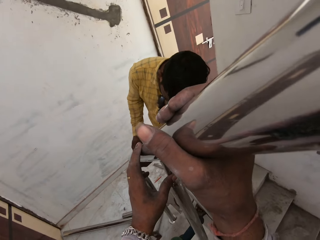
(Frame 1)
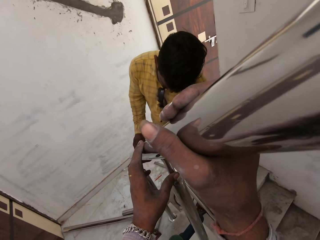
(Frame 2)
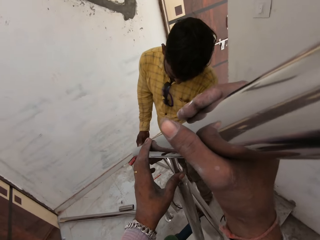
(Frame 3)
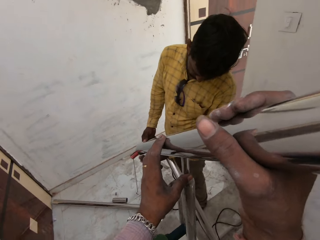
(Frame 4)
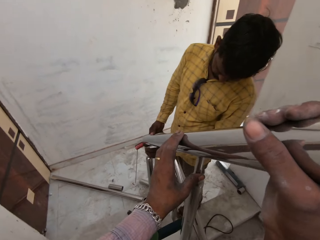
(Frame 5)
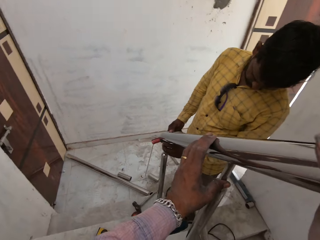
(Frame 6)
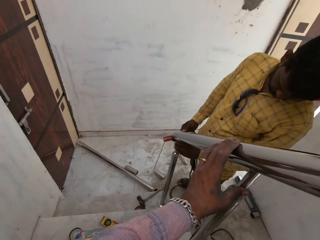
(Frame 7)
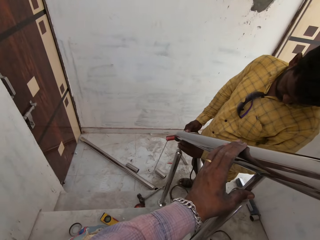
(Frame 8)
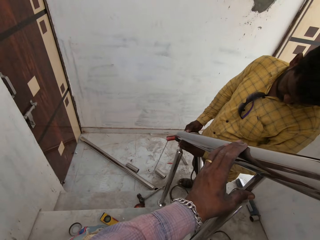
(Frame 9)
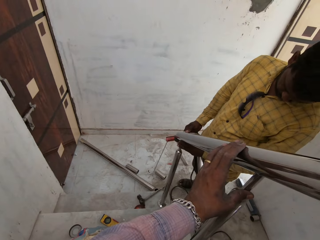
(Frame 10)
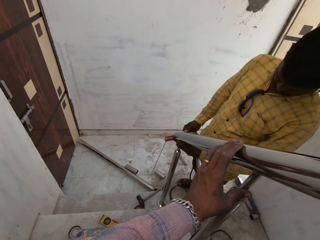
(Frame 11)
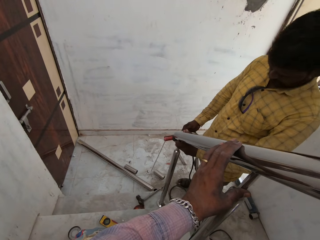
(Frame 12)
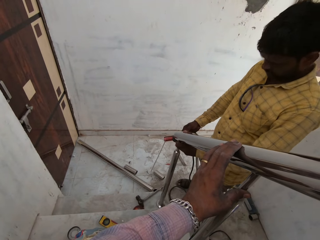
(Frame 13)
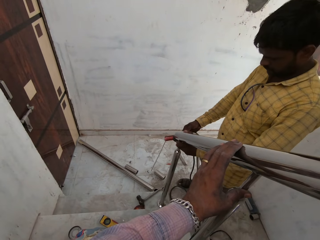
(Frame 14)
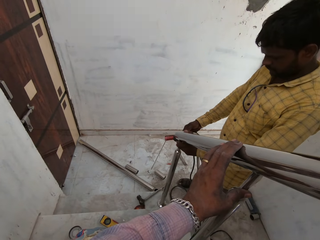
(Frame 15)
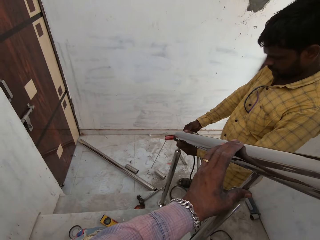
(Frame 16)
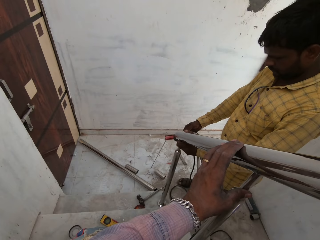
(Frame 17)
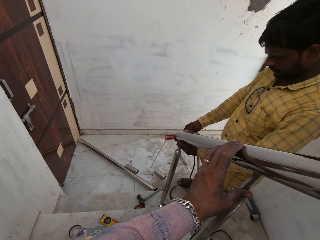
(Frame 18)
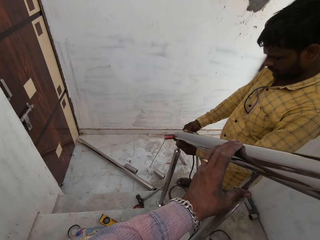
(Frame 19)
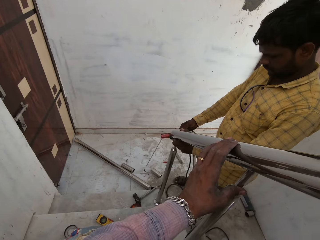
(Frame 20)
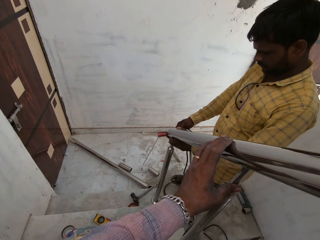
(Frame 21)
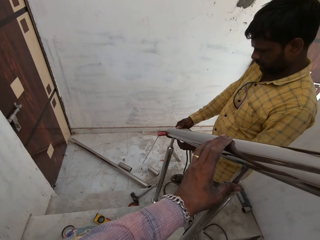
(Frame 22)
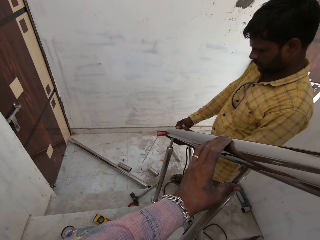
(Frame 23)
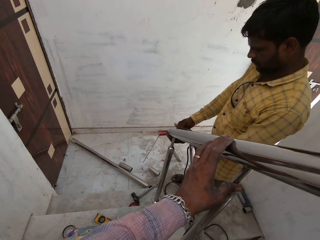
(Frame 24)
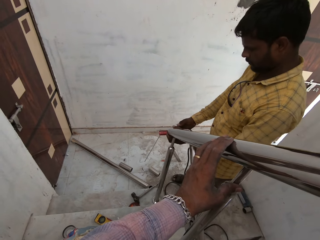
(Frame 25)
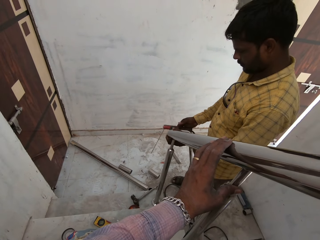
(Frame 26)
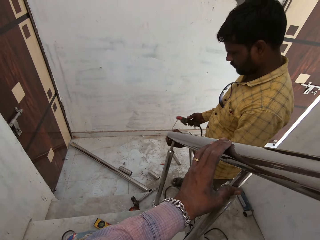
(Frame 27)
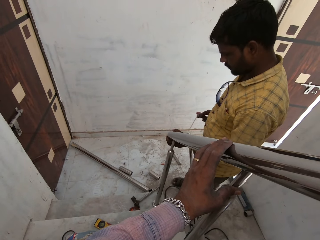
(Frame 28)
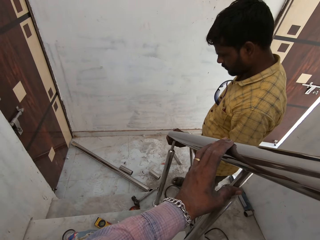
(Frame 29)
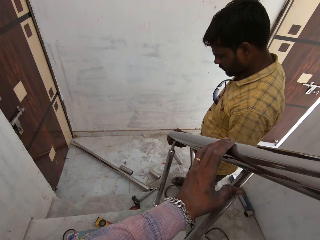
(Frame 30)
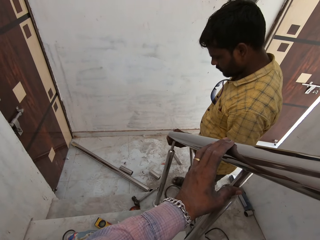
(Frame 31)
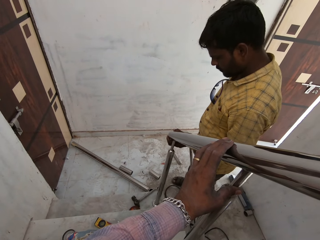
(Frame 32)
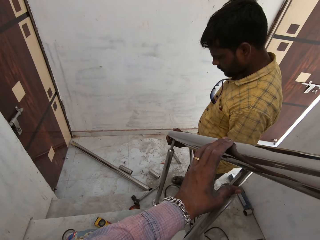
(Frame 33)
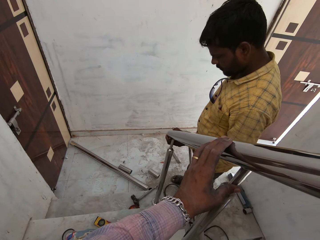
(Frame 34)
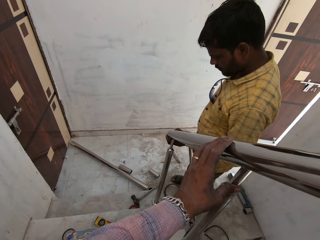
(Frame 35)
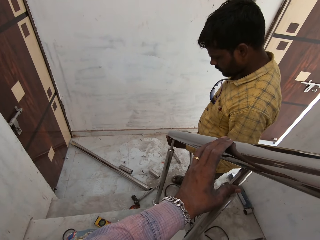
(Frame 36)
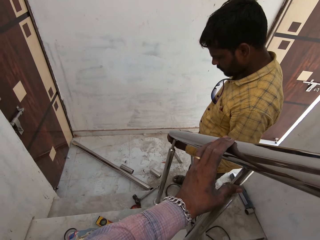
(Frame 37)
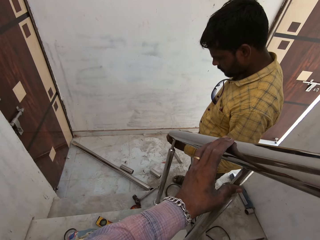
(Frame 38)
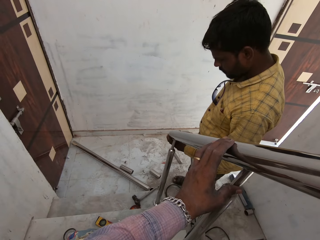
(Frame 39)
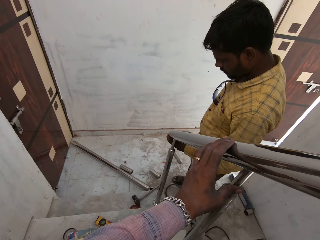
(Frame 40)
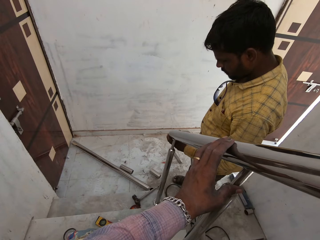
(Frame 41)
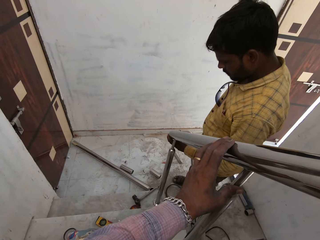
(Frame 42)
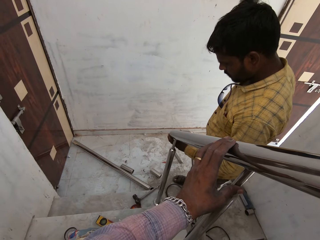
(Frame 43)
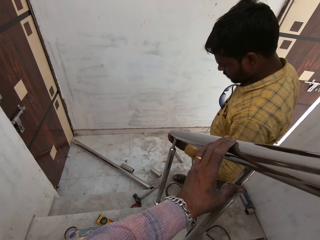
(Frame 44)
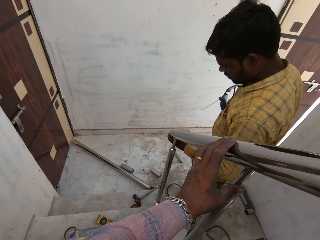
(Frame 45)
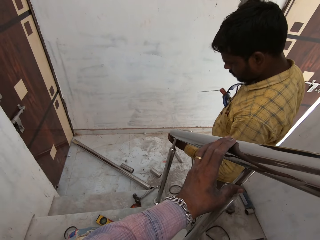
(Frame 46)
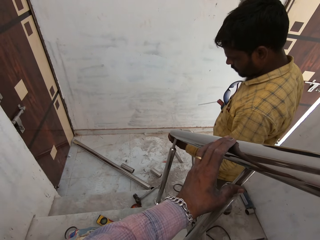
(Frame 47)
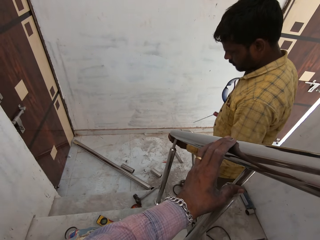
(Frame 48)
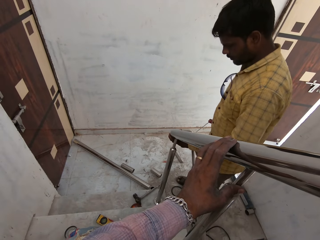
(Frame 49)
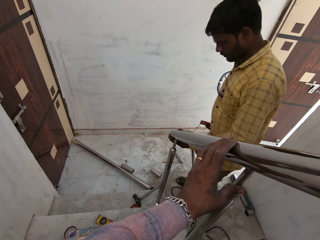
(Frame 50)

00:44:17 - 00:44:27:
The man adjusts the aluminum rod on the ground with his left hand. The man holds the aluminum rod with his left hand.

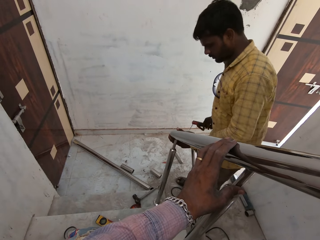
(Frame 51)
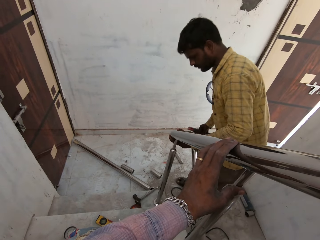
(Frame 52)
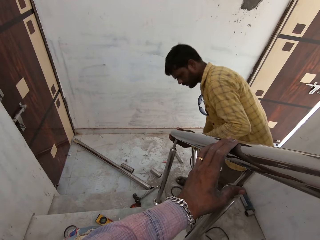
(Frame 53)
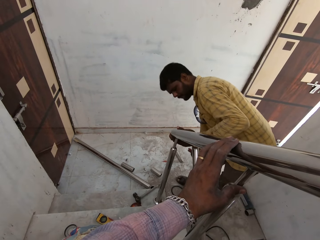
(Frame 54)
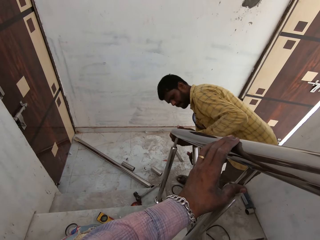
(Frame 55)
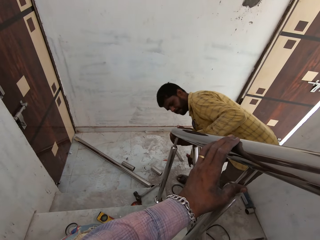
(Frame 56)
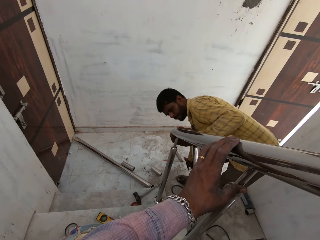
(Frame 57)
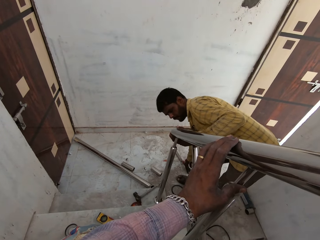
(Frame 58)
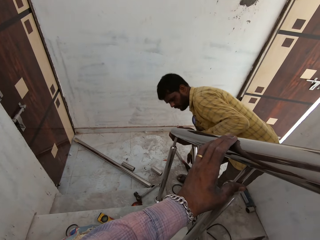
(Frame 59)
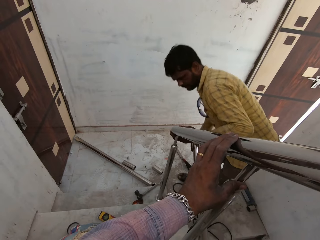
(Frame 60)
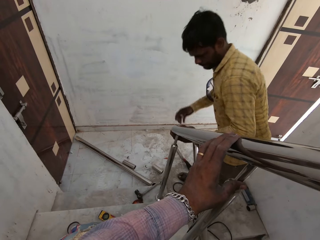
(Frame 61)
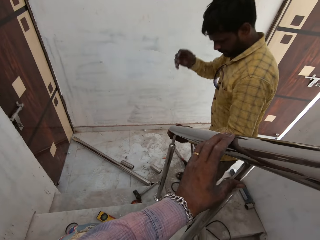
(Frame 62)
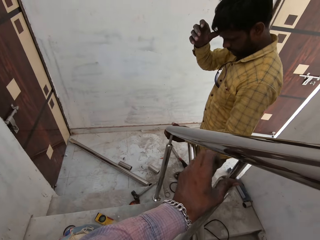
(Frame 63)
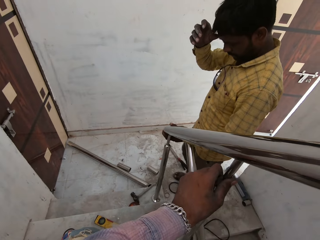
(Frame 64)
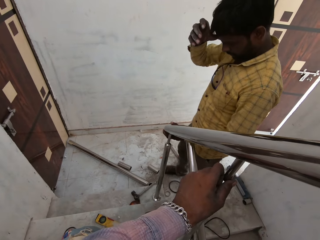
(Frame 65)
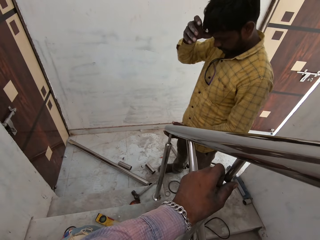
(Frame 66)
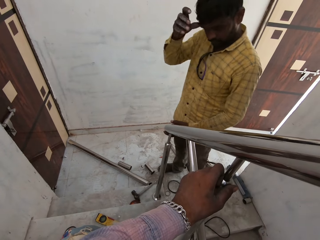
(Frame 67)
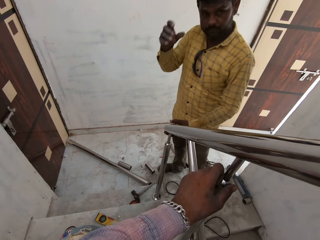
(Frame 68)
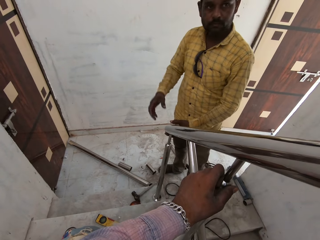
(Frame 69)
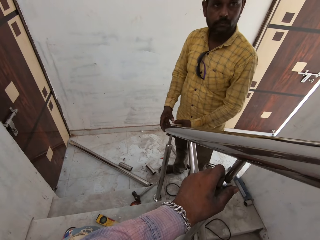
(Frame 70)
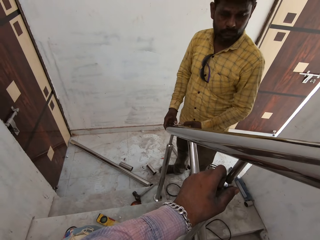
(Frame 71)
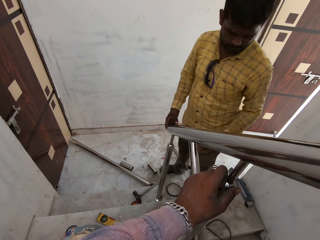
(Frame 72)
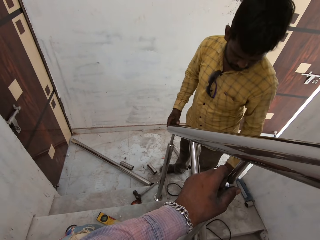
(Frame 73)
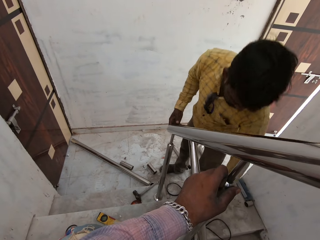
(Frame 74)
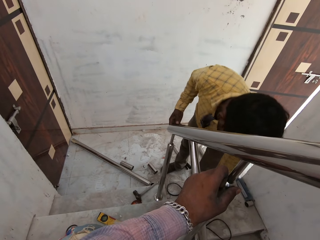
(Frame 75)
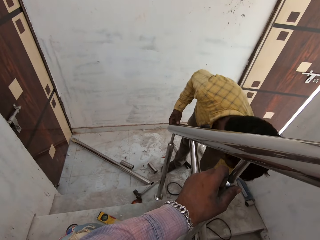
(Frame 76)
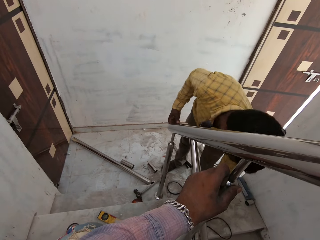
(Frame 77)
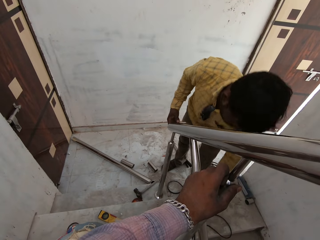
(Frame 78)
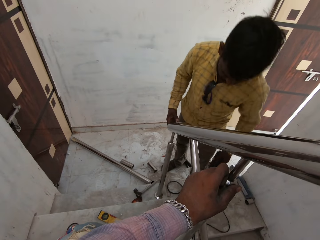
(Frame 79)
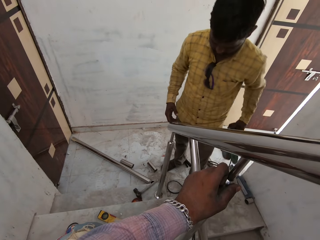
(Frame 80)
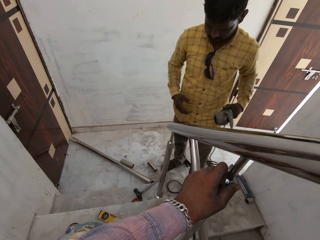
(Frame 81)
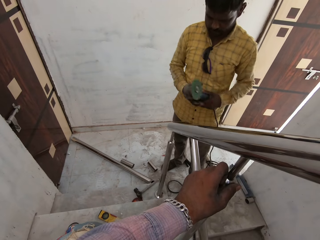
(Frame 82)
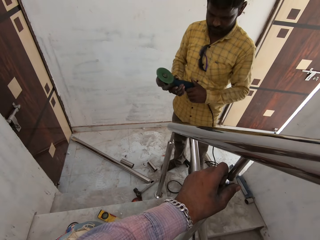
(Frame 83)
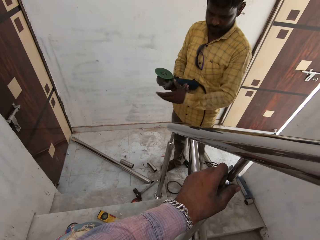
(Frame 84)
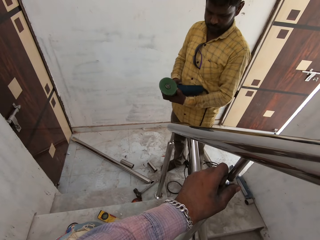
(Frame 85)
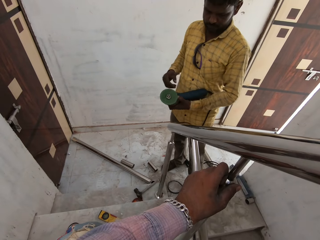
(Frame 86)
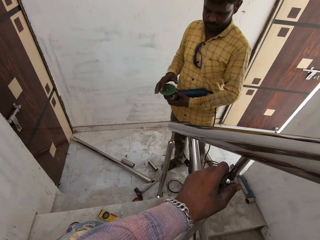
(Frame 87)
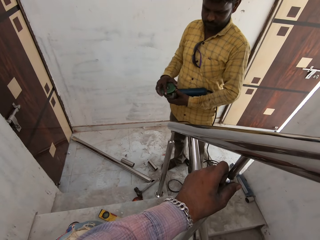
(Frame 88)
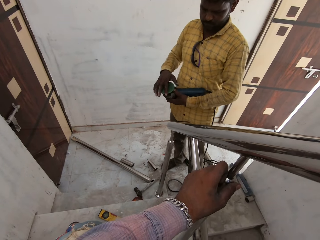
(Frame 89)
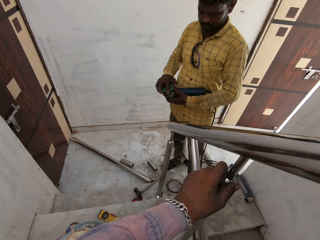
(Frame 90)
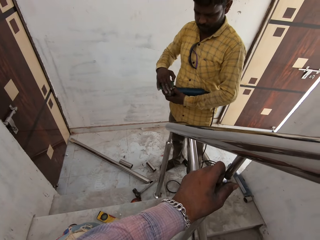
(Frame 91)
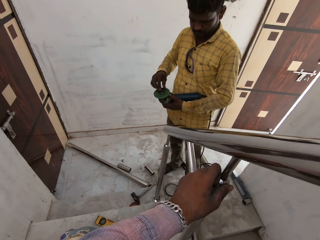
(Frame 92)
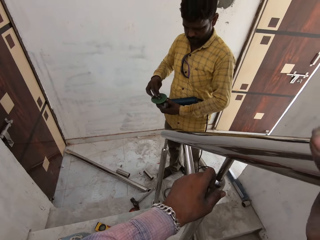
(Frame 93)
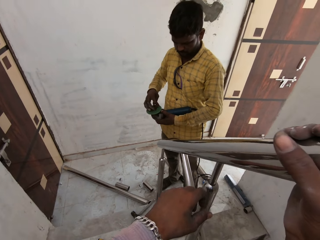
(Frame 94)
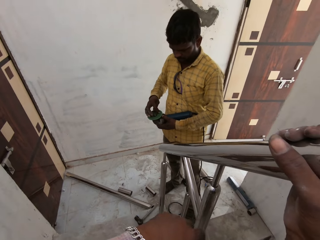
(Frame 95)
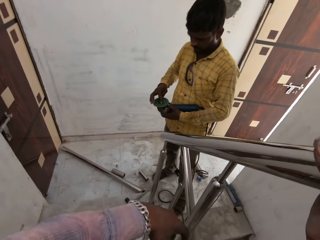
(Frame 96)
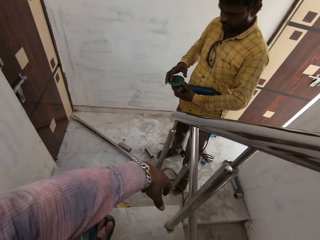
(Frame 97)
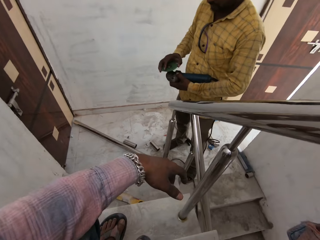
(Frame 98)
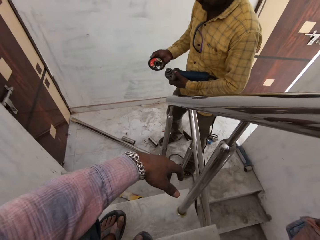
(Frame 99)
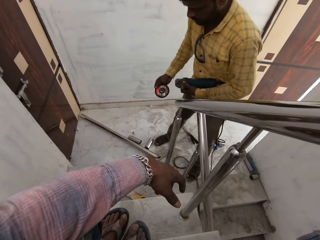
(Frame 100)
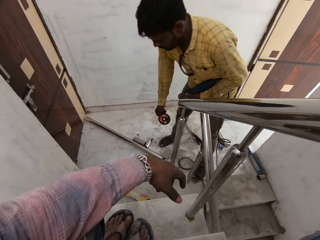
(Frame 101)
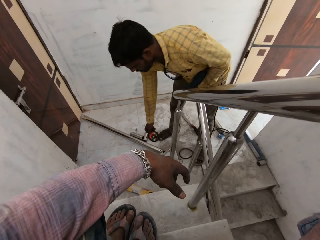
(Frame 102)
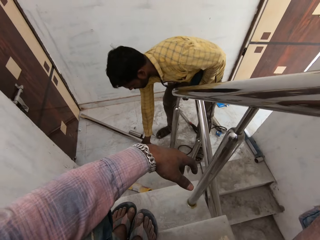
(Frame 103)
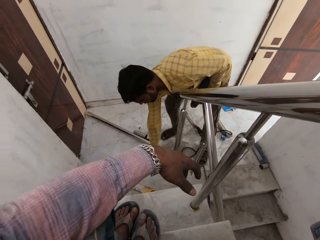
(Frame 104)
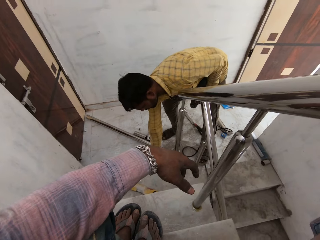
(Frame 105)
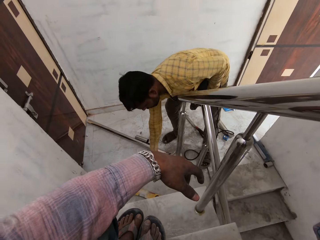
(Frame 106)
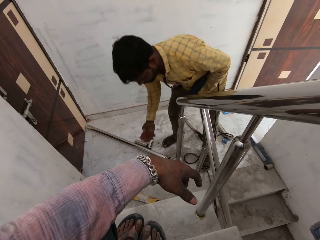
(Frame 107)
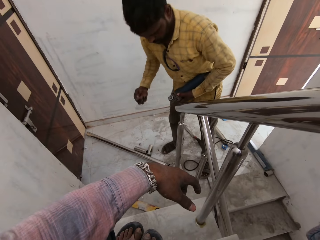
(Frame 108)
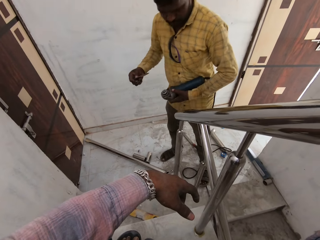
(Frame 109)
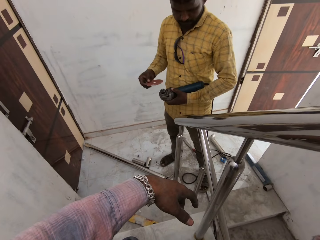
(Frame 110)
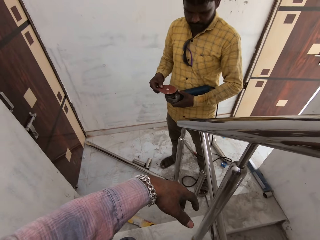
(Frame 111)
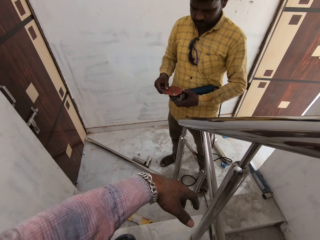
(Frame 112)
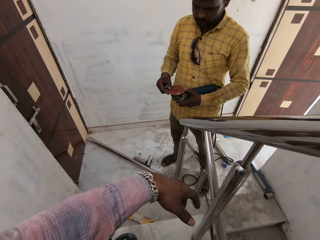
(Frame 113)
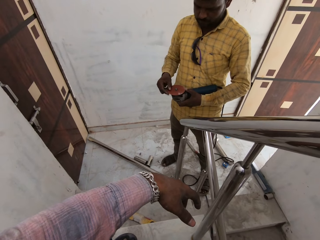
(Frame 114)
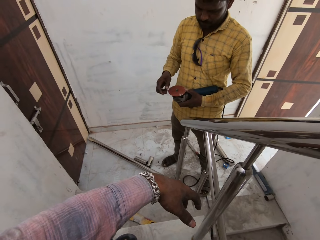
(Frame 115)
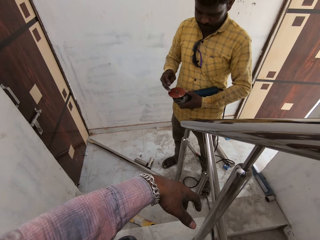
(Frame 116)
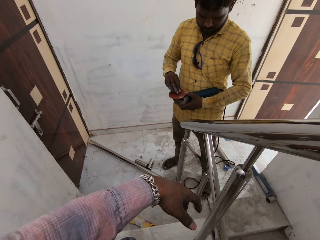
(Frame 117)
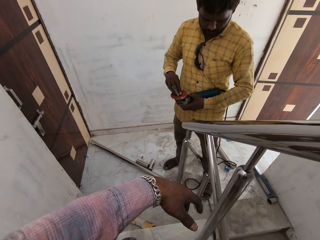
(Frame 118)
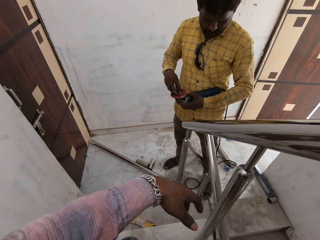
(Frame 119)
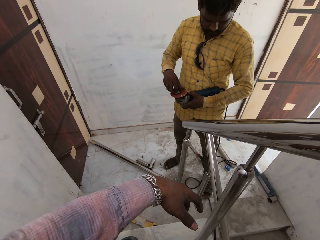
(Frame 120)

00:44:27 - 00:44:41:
The man drops the electrode holder on the ground with his right hand. The camera wearer holds the aluminum rod on the ground with his left hand. The man looks around. The man holds the aluminum rod on the ground with his right hand. The man picks up the cutting machine or grinder from the ground with his left hand. The man passes the cutting machine from his left hand to his right hand. The man passes the cutting machine from his right hand to his left hand. The man removes the blade of the cutting machine in his left hand with his right hand. The man opens the grinder. The man drops the blade of the cutting machine on the ground with his right hand. The man picks up the blade of the cutting machine from the ground with his right hand. The camera wearer looks around. The man fixes the cutting machine blade on the cutting machine with his right hand.
